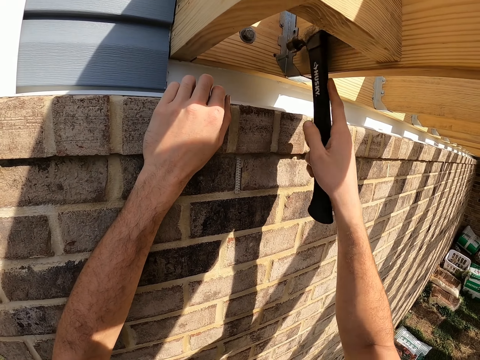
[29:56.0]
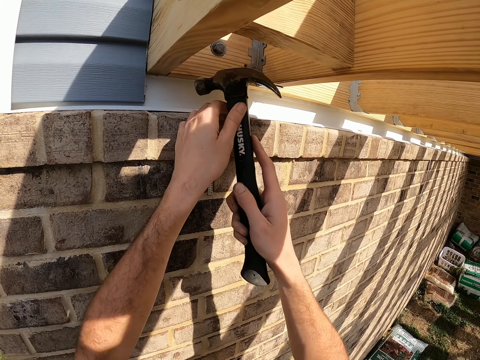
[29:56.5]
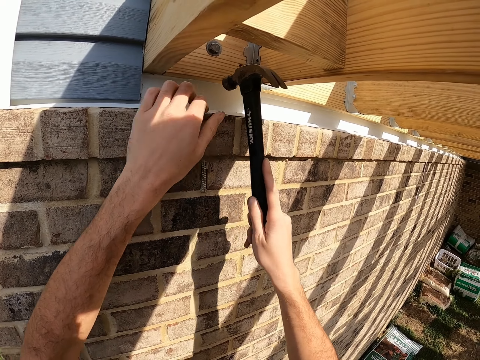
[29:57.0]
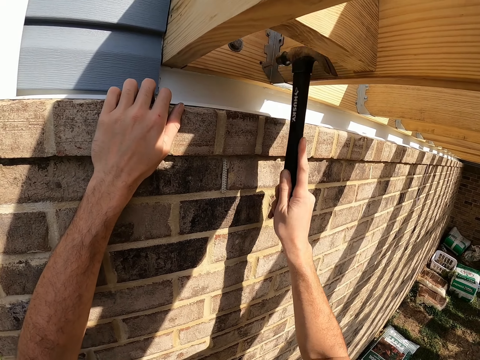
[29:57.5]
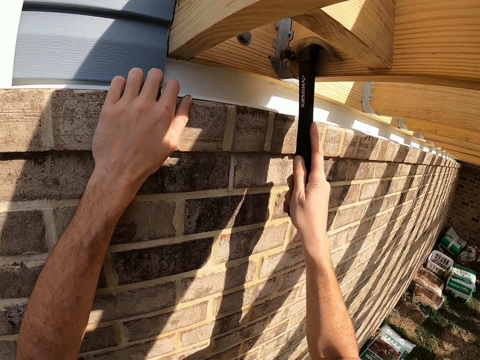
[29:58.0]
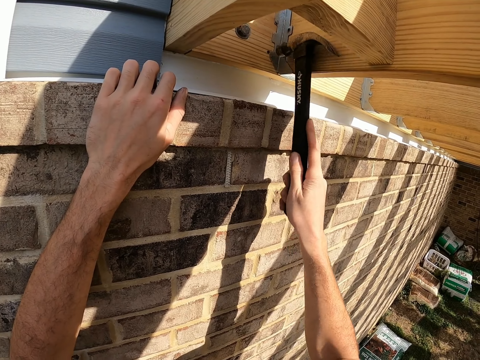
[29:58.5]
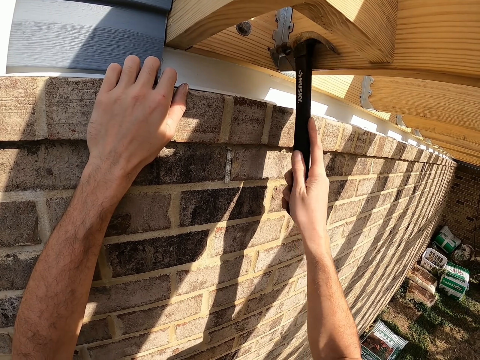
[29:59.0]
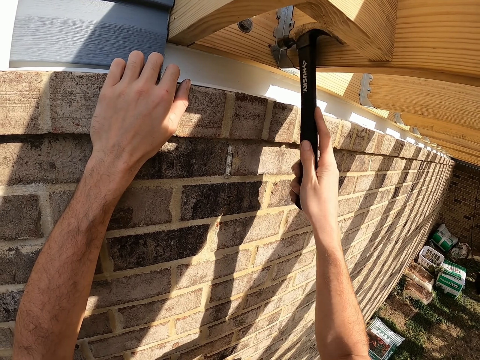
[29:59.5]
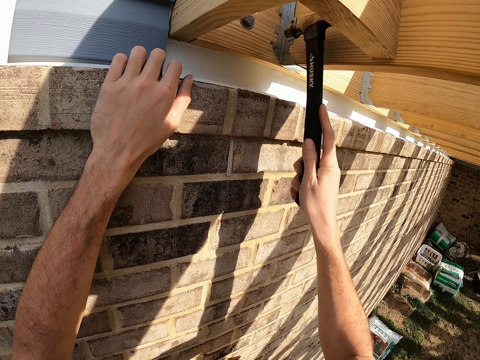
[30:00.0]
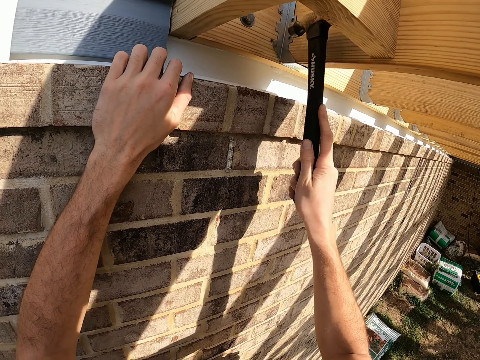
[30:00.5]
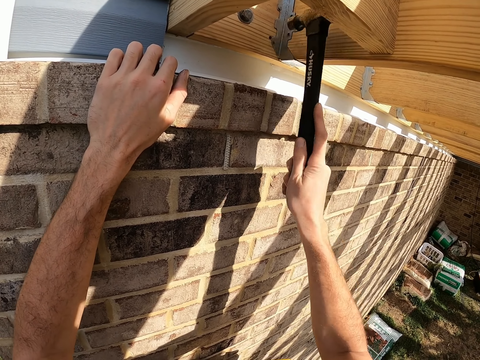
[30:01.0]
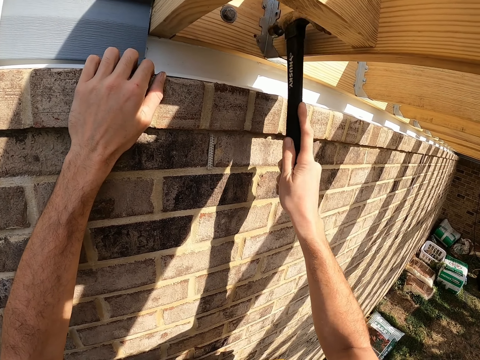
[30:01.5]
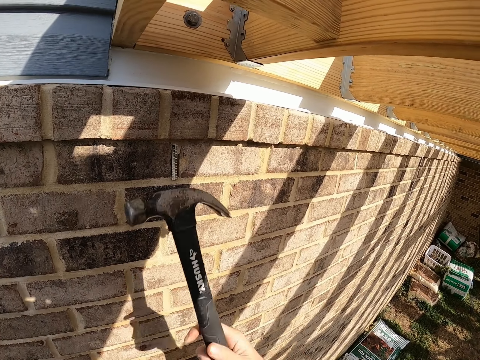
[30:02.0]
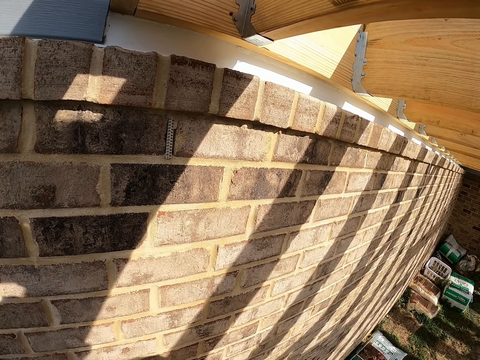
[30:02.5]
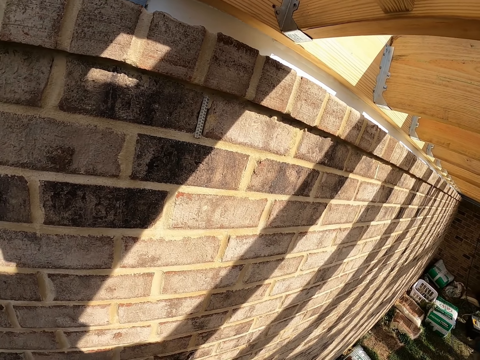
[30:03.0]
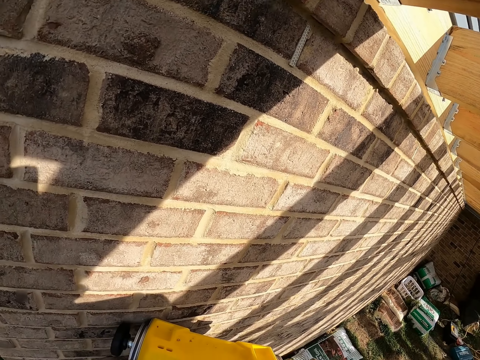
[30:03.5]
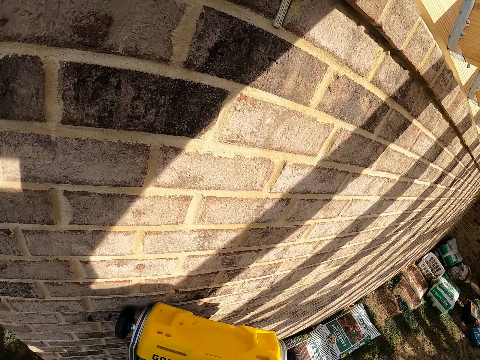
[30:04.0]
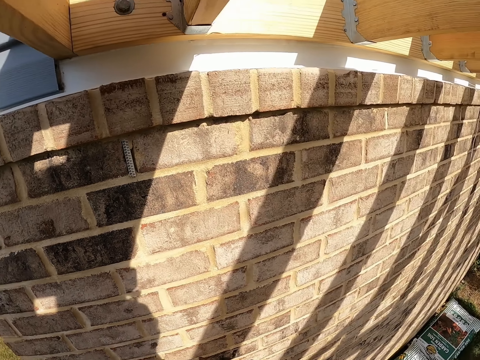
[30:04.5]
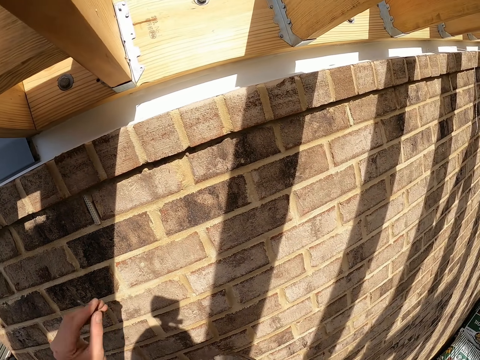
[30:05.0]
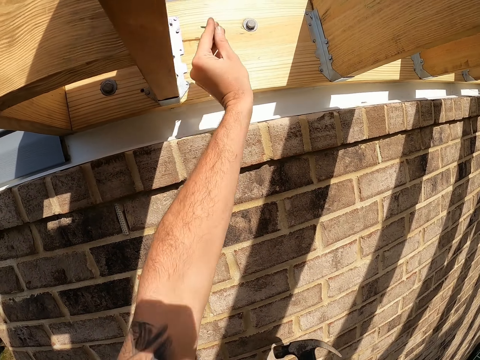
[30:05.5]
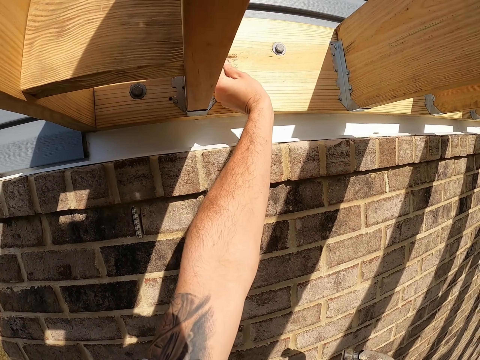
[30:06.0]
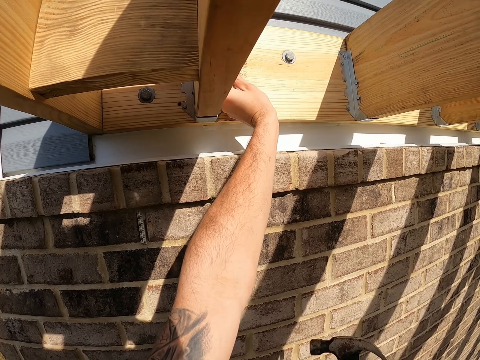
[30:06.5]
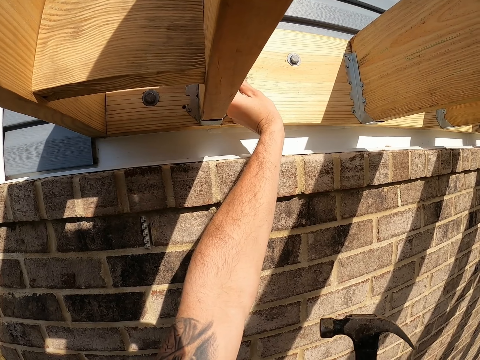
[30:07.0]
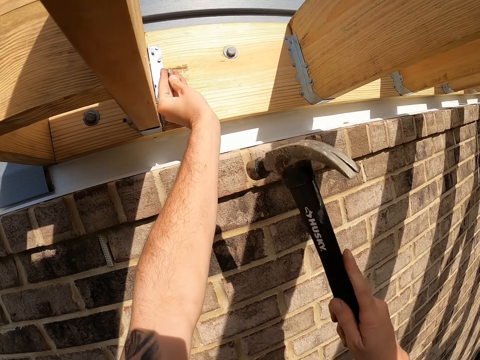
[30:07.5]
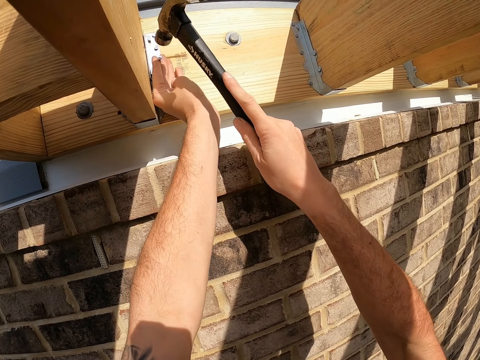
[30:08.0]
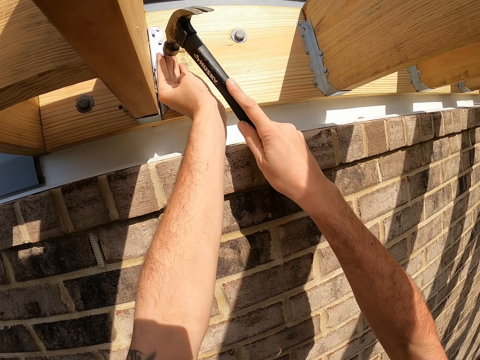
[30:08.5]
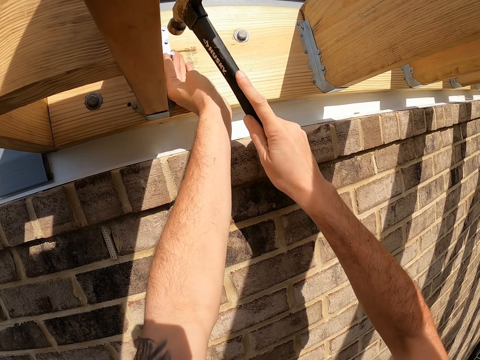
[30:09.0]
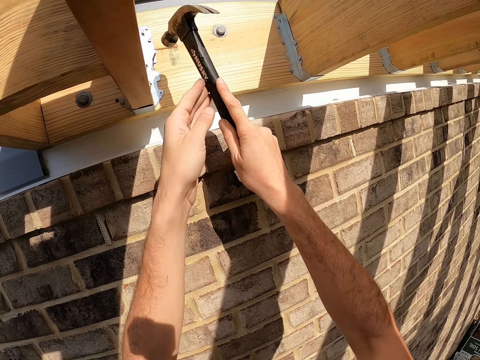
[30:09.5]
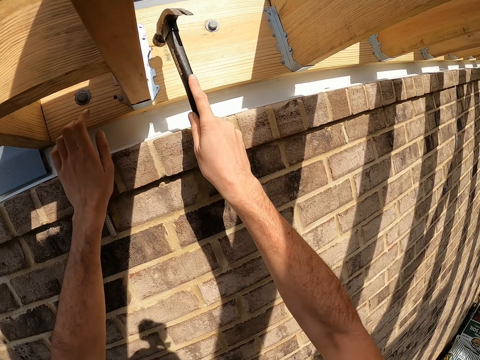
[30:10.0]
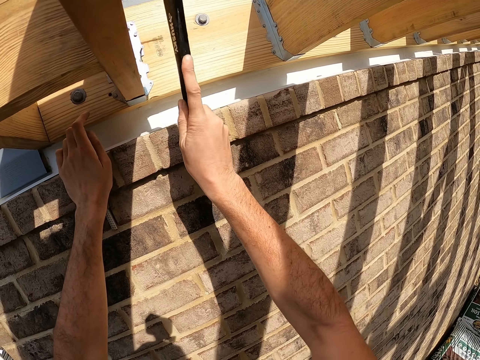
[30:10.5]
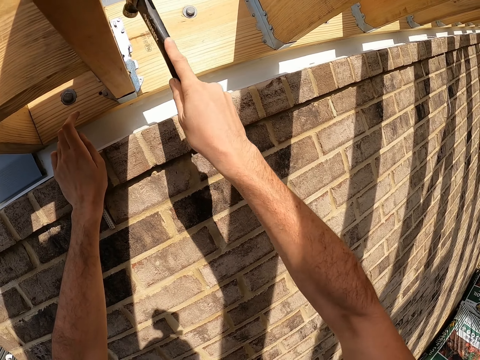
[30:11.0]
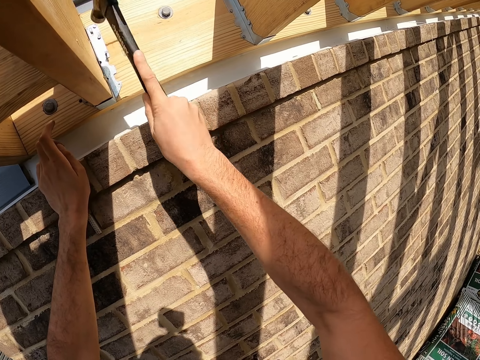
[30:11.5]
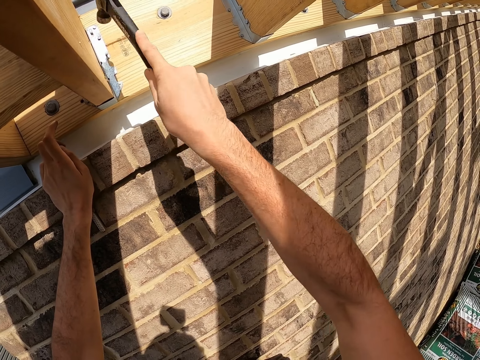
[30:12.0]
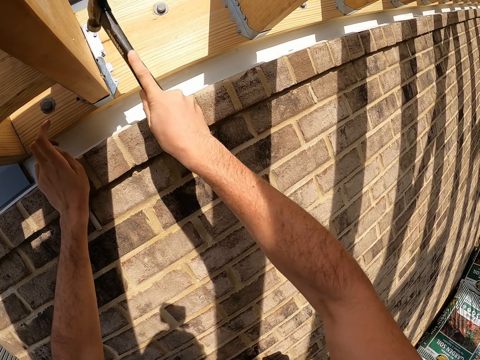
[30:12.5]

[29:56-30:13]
The camera wearer places a nail on the metal roof. They hit the nail with a hammer.

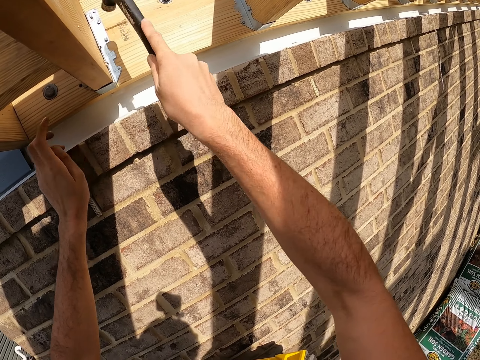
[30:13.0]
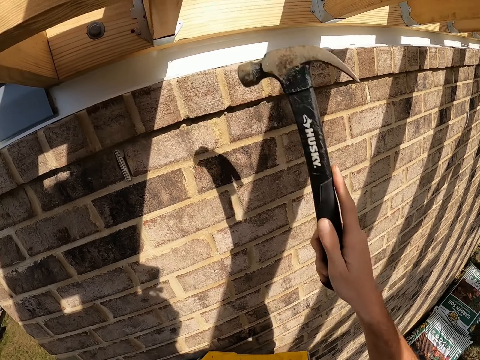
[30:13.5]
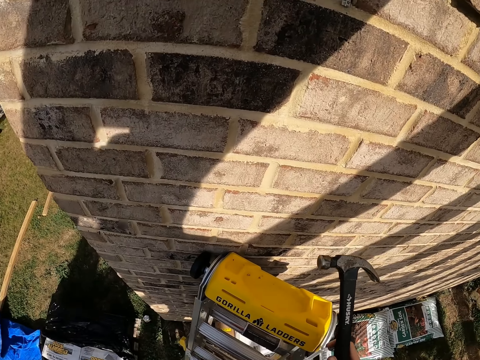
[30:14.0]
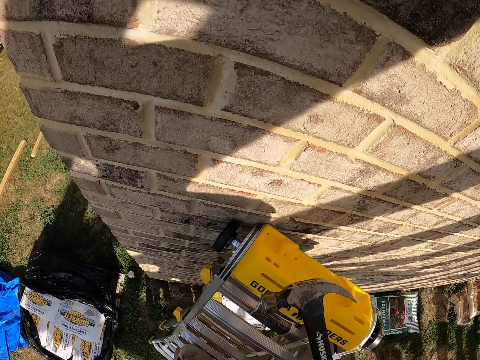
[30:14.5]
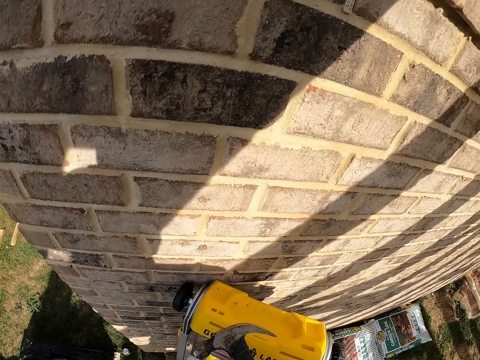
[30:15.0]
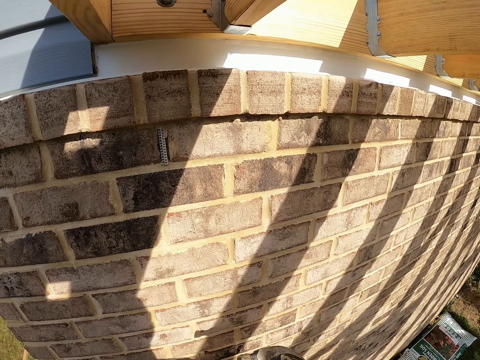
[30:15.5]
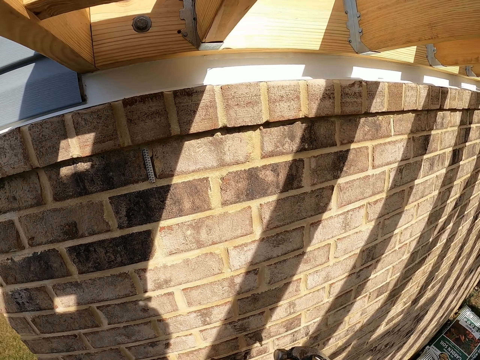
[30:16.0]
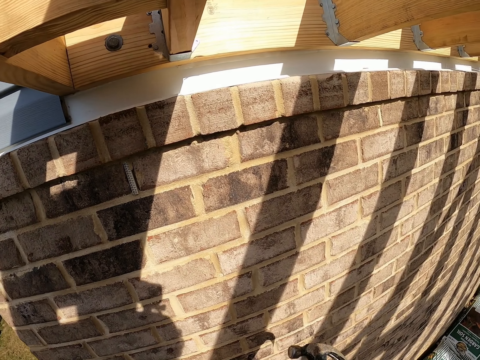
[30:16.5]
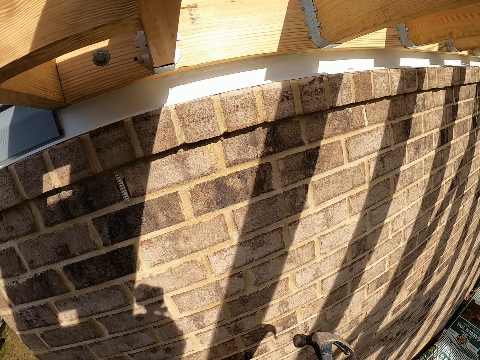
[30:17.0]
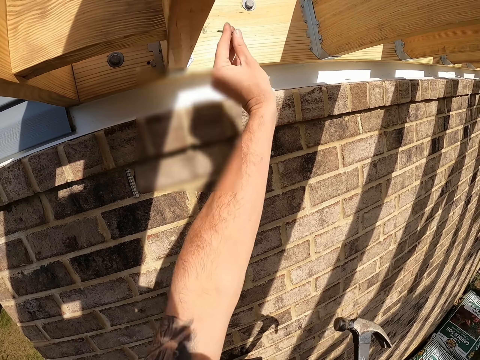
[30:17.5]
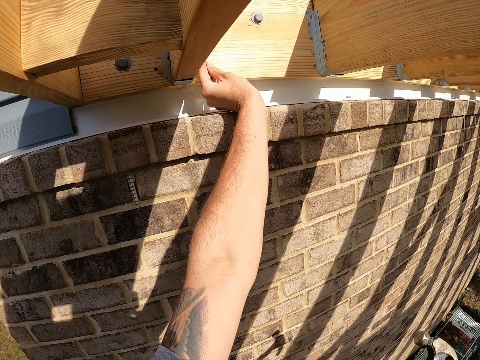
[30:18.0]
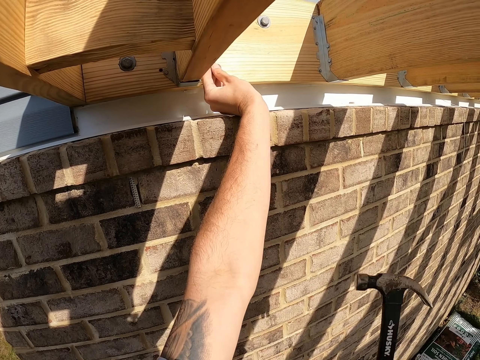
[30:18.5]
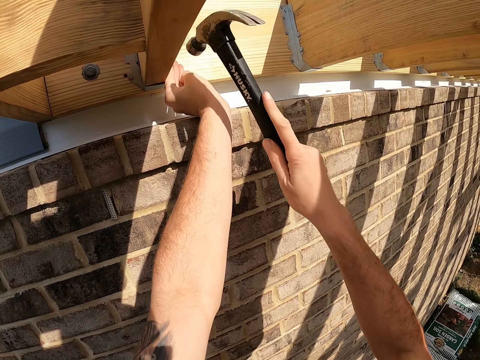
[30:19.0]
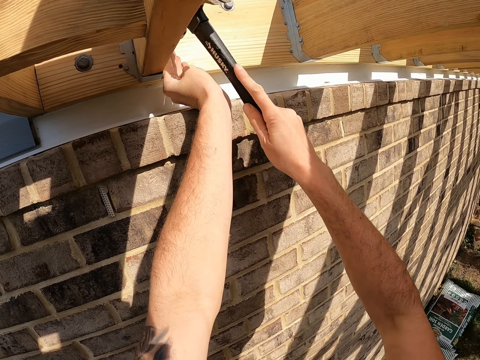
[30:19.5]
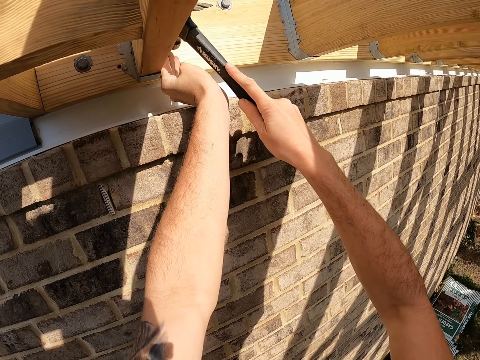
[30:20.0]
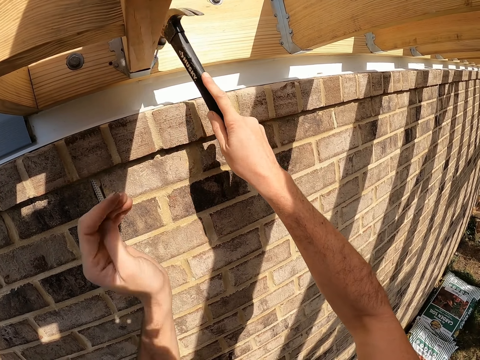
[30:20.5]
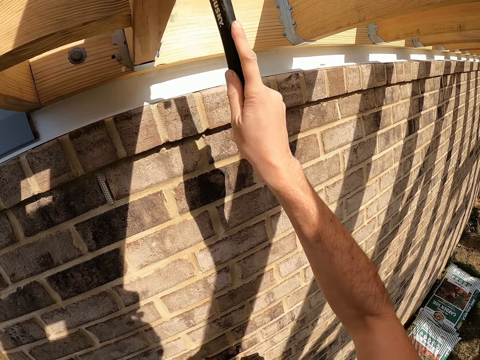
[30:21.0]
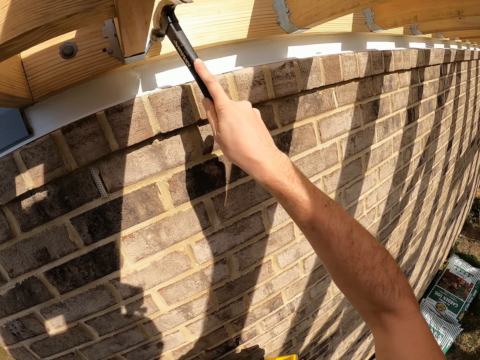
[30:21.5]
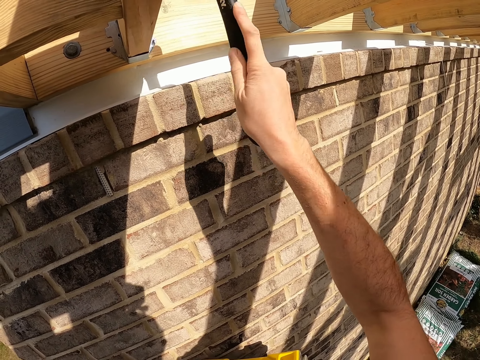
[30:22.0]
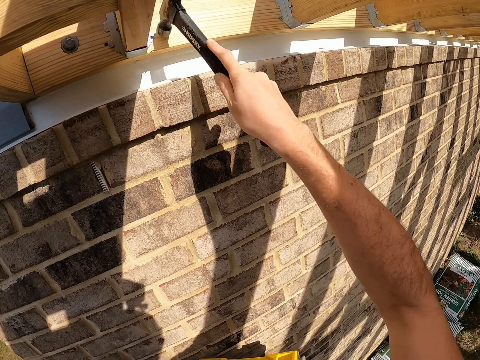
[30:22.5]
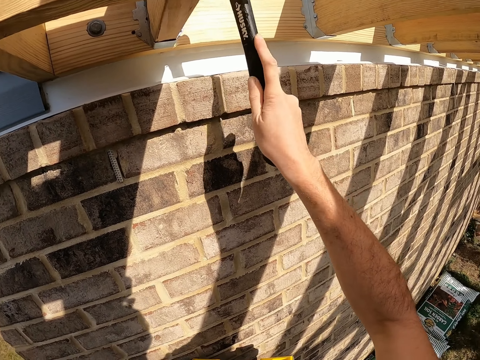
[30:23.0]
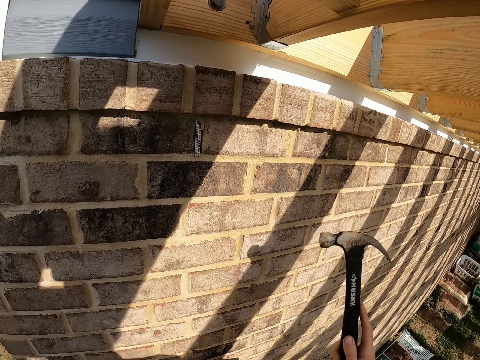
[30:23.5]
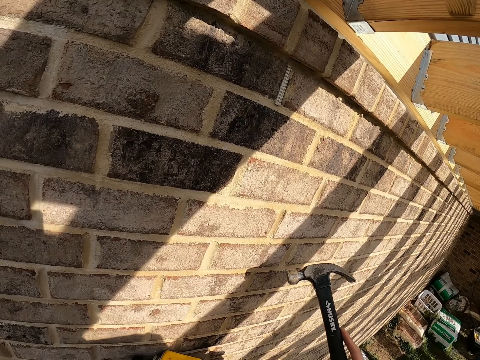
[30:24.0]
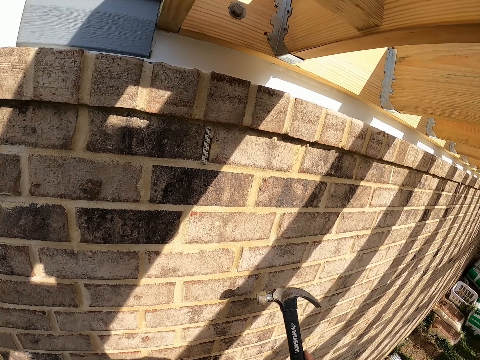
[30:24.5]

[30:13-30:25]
The camera wearer places a nail on the metal roof. They hit the nail with a hammer.
